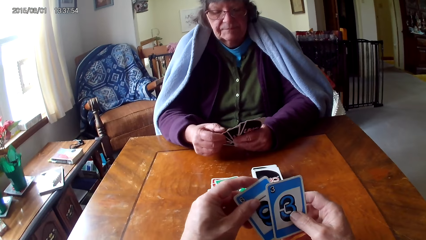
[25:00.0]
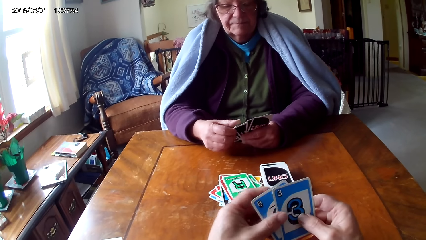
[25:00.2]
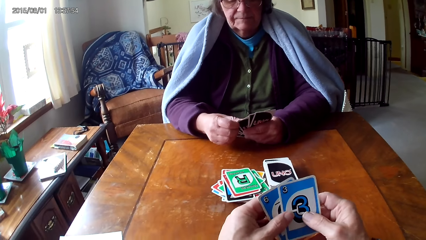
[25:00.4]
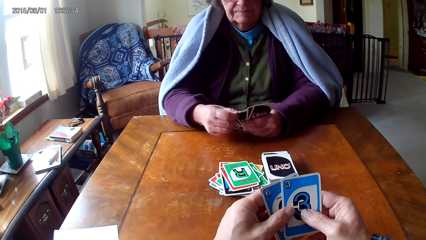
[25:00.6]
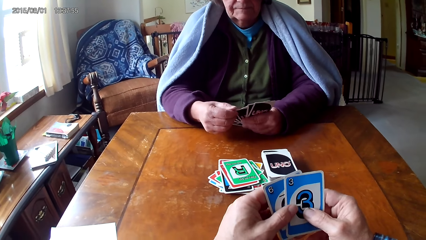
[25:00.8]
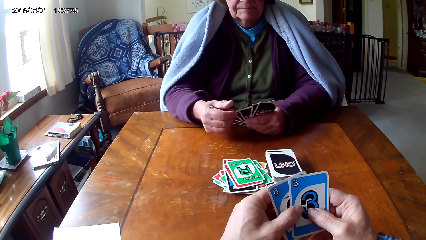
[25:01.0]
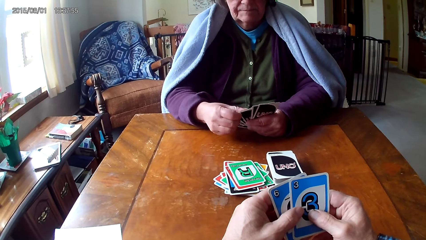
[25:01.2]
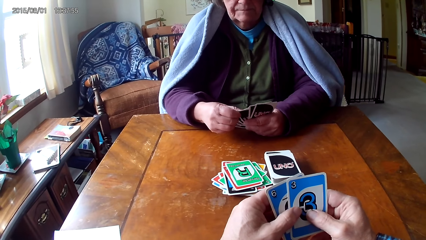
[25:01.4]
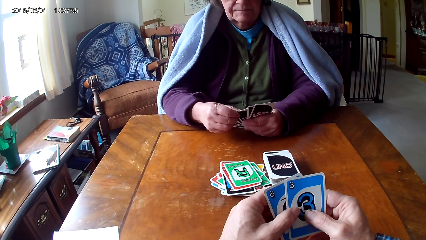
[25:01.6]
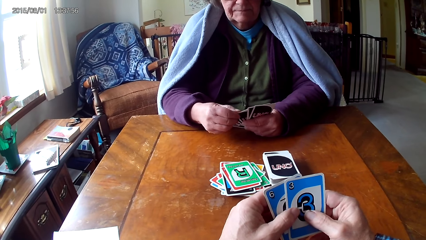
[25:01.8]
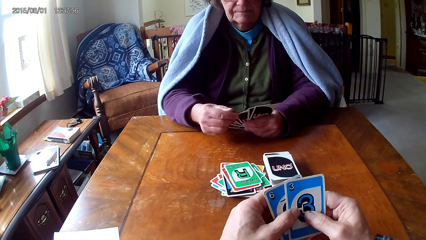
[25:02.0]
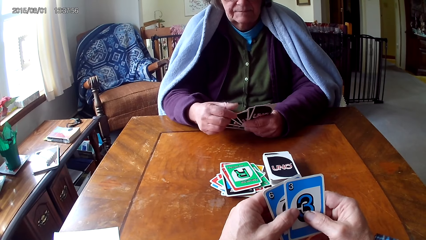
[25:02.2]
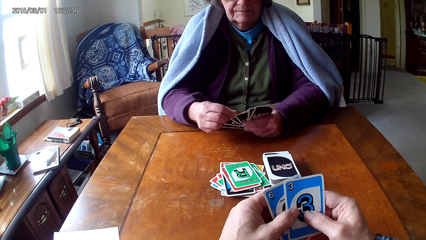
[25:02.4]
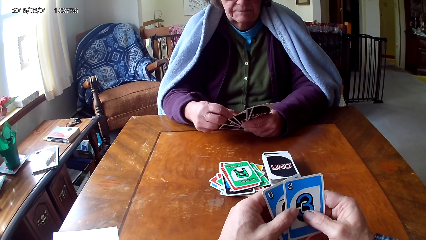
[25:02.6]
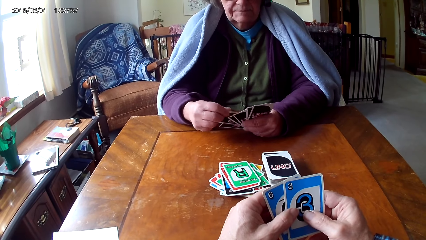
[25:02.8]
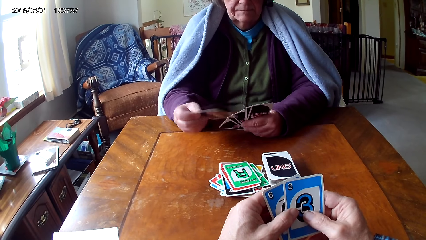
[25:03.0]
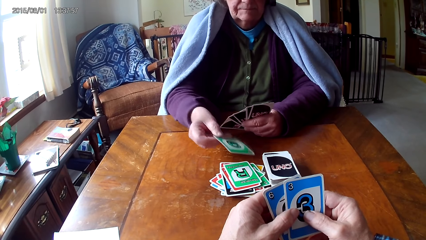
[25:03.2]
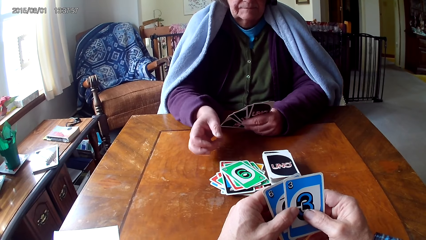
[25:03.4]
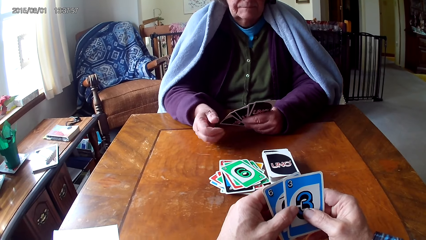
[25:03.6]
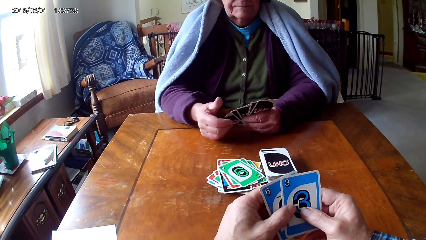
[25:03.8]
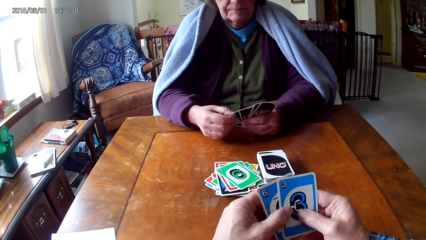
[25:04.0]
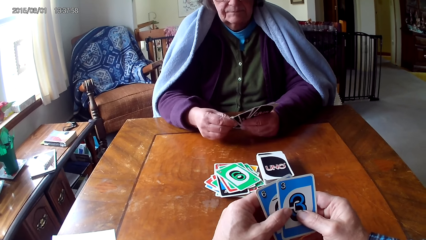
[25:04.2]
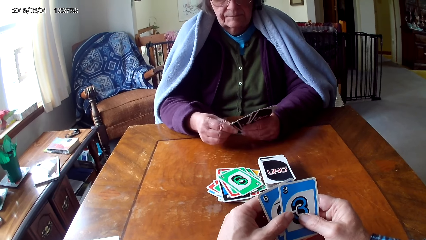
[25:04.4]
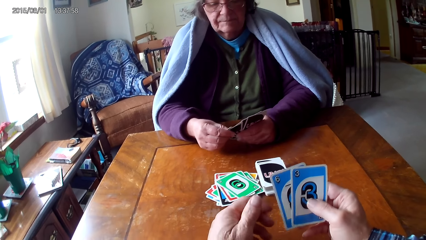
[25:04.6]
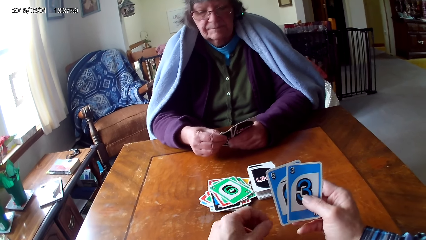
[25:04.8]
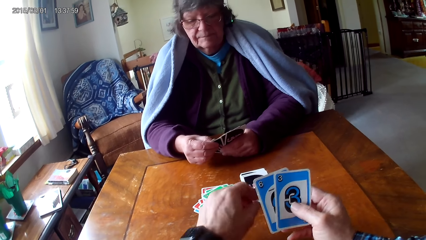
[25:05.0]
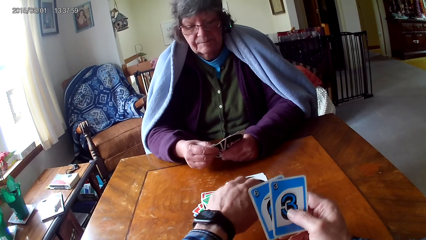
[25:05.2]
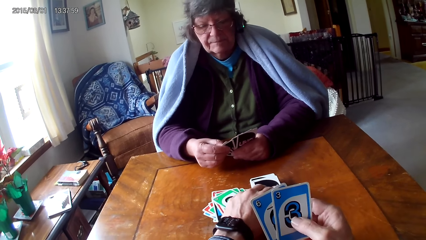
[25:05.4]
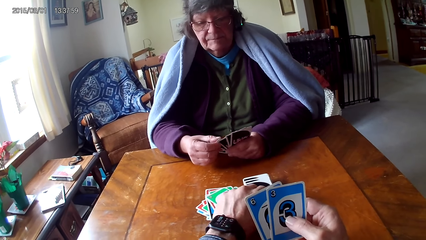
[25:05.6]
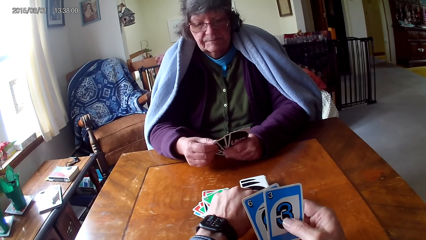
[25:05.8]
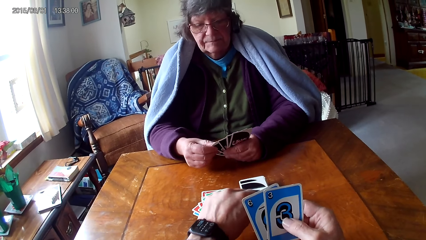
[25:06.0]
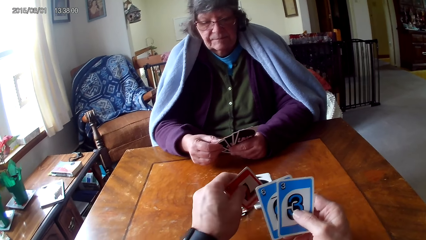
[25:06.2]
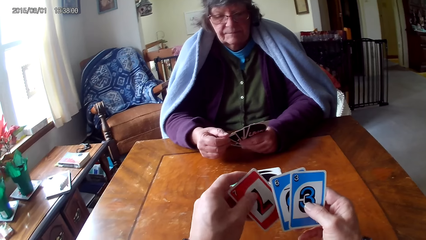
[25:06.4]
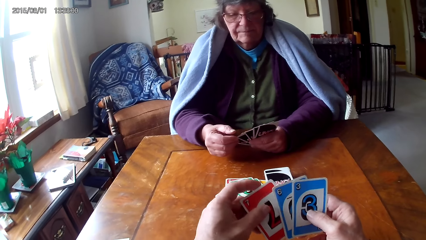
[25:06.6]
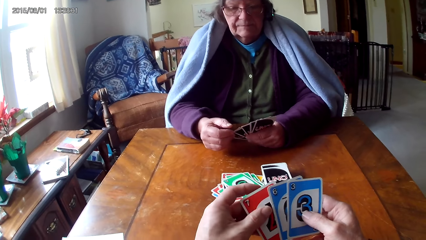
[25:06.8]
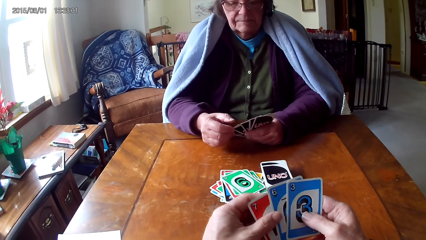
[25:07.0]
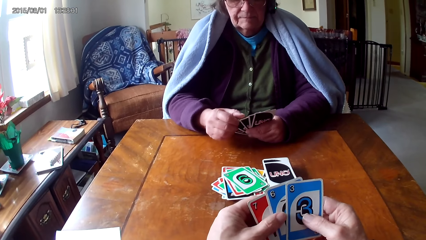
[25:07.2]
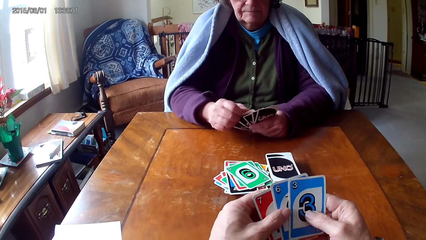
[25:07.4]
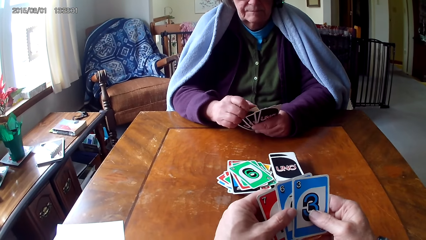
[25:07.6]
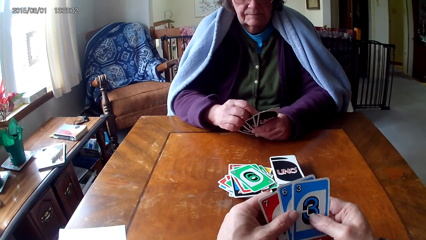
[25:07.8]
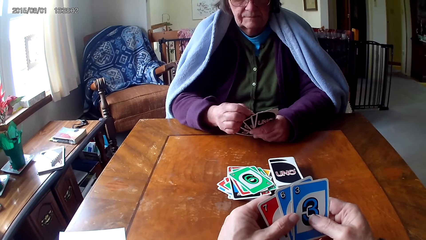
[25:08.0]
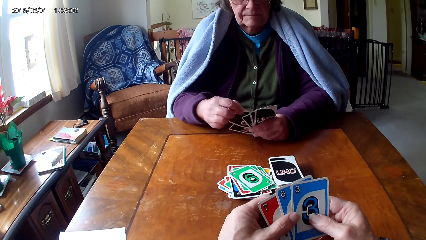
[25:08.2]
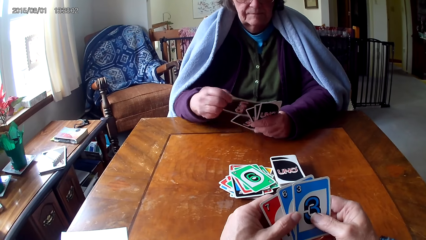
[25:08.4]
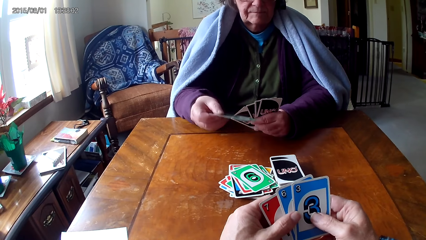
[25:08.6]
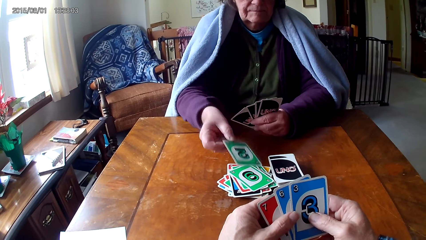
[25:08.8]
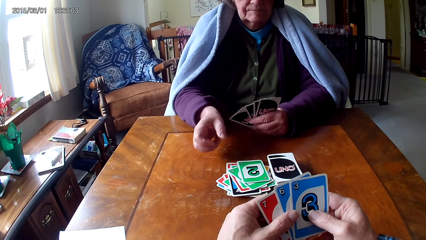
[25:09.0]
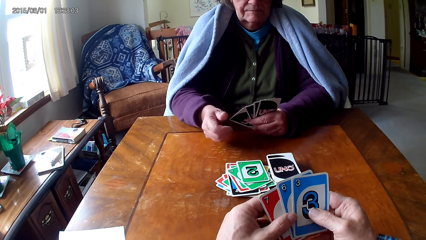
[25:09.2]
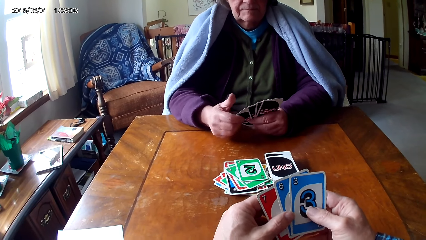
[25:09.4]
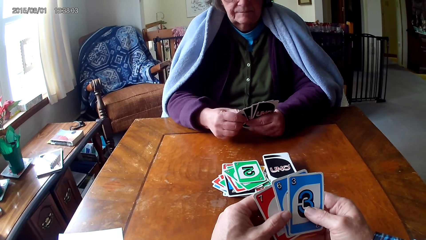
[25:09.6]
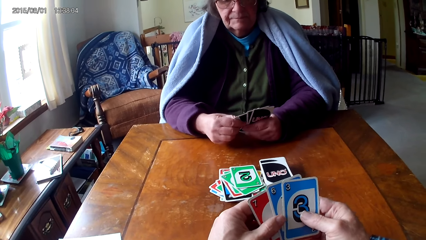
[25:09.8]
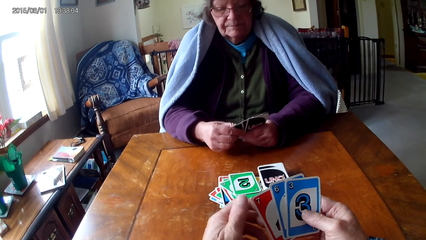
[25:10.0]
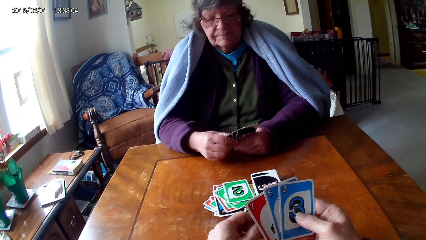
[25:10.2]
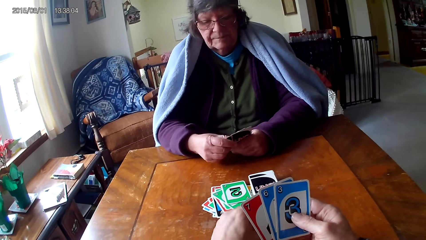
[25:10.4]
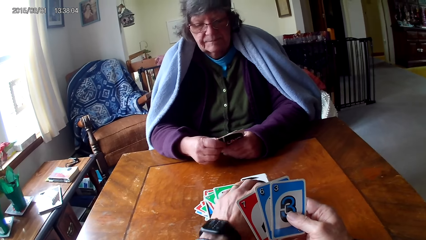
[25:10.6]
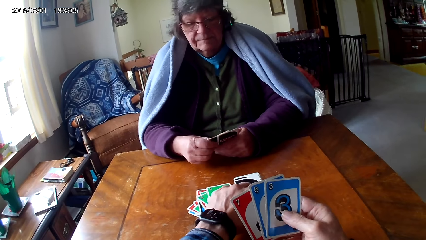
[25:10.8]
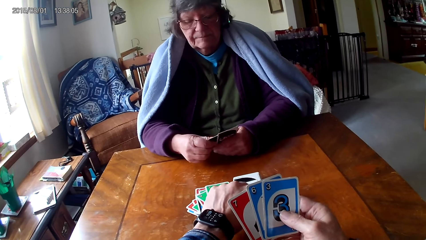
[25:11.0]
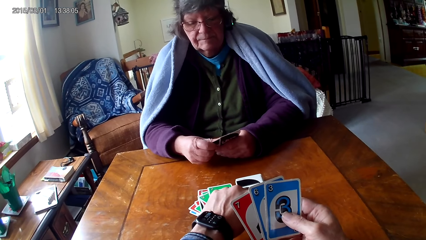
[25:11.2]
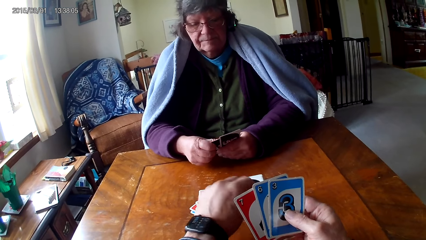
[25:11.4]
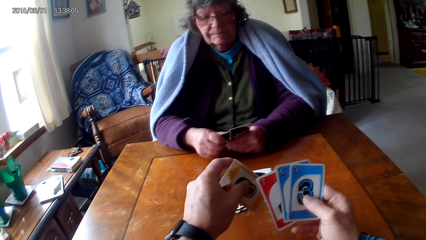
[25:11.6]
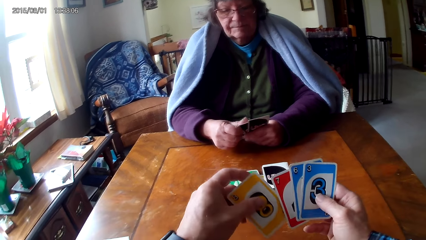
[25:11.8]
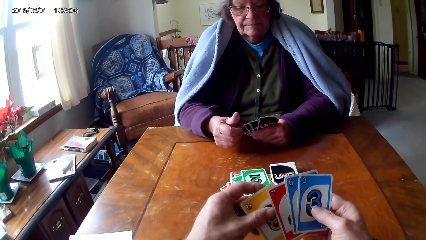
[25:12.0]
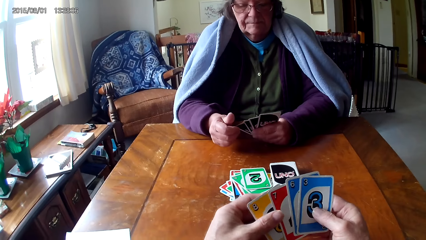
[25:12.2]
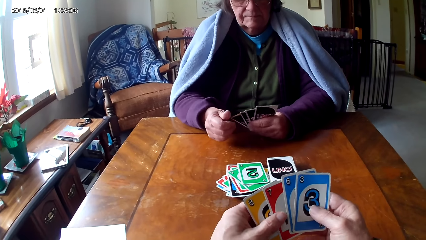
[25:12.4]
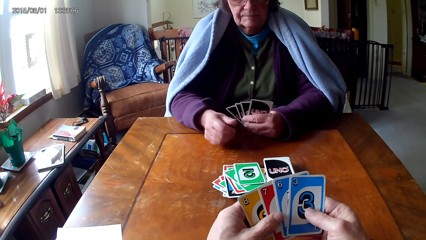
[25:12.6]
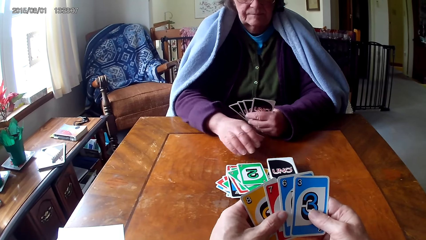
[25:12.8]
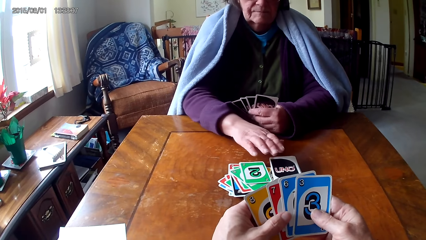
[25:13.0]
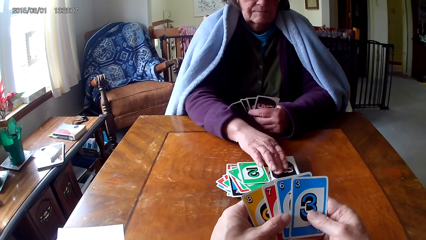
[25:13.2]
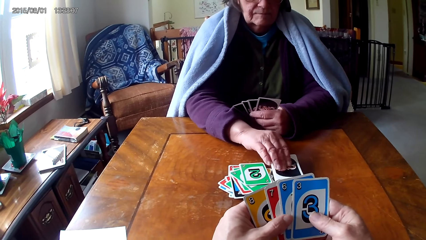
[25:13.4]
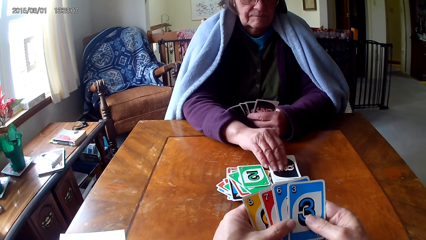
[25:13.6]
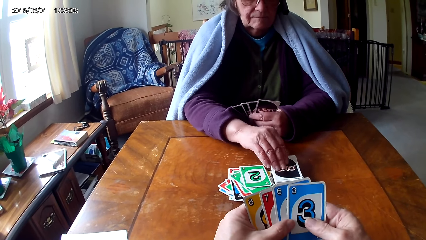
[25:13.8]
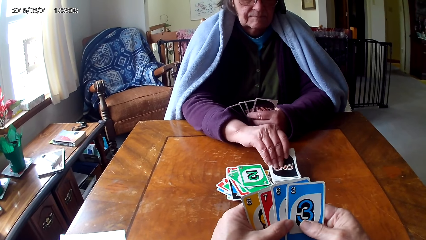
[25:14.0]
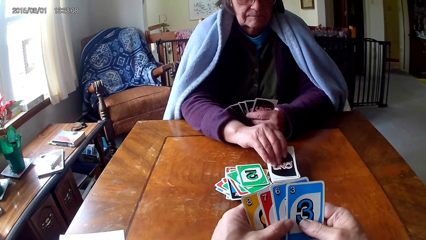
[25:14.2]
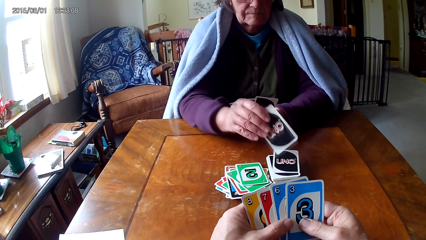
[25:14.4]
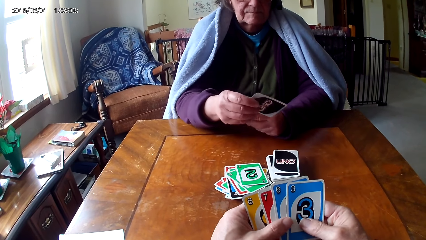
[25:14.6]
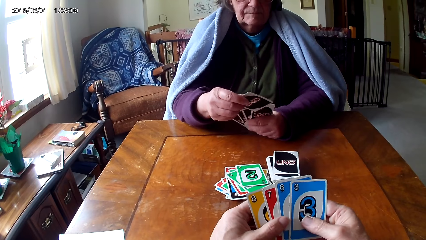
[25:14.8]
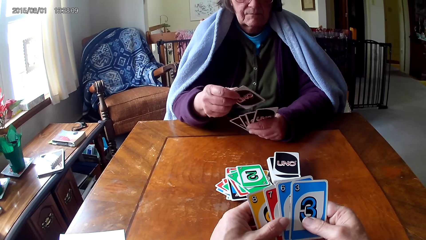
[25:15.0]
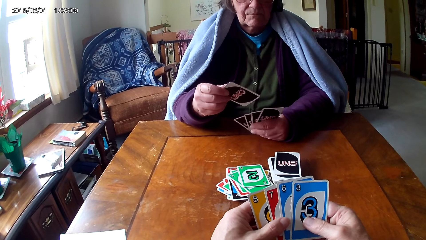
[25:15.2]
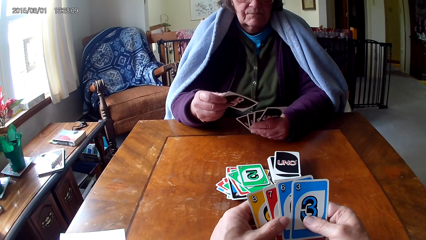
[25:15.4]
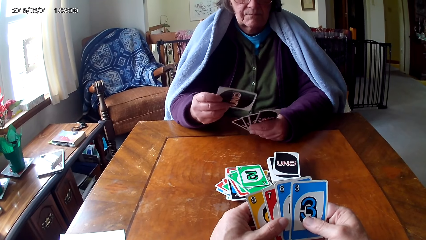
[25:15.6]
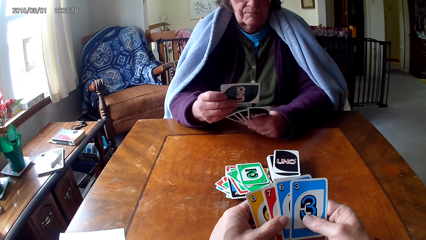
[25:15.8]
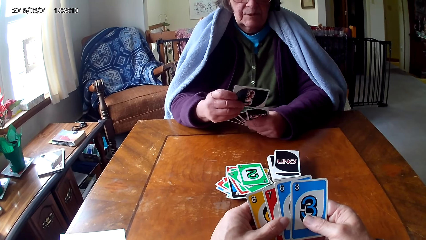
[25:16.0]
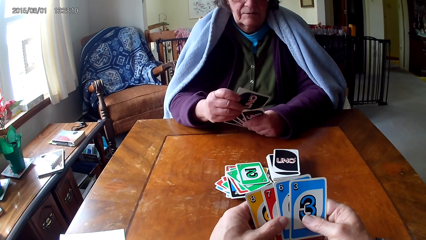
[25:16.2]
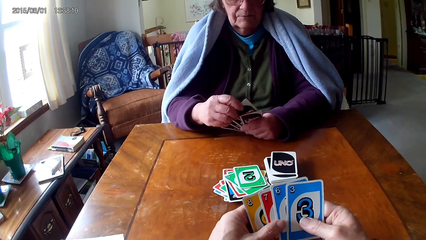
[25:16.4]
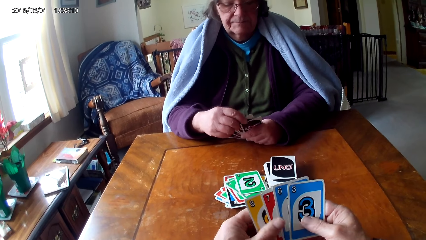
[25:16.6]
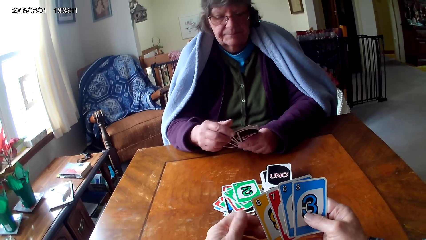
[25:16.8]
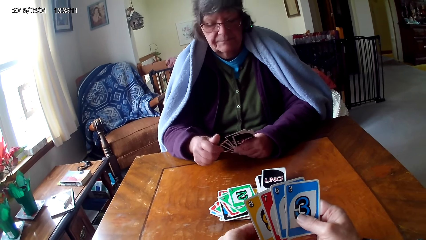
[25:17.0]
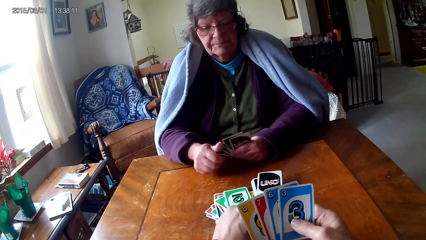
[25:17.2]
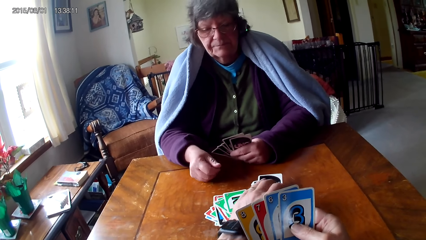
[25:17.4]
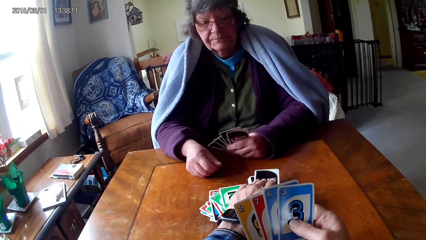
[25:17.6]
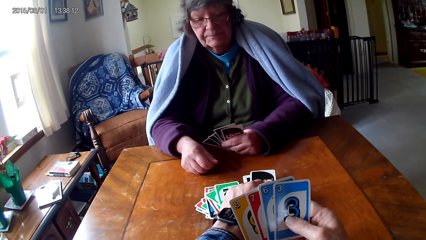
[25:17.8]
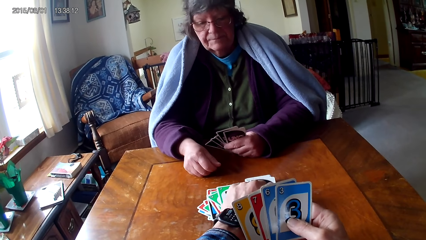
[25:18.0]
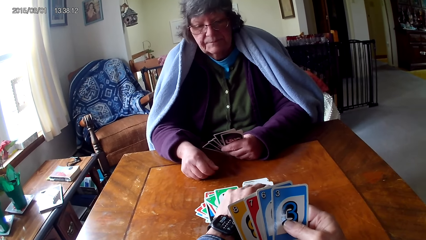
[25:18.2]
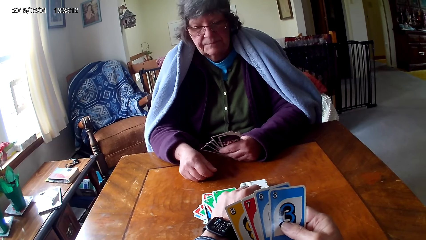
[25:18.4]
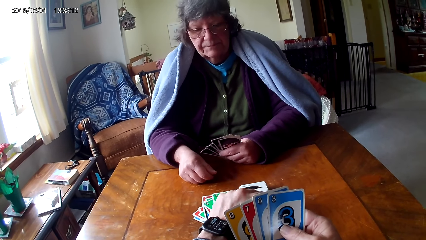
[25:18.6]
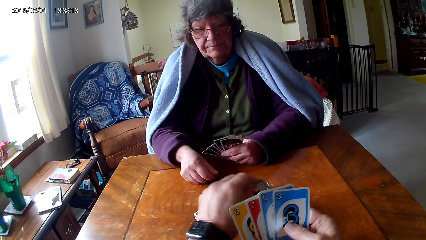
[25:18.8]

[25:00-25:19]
The camera wearer holds cards with hands. A woman picks a card and places the card on the table. The camera wearer picks the card and holds the cards with hands. The woman picks the card and places the card on the table. The camera wearer picks the card and holds the cards with hands. The woman picks the card and puts the card on other cards. The camera wearer picks the card.
